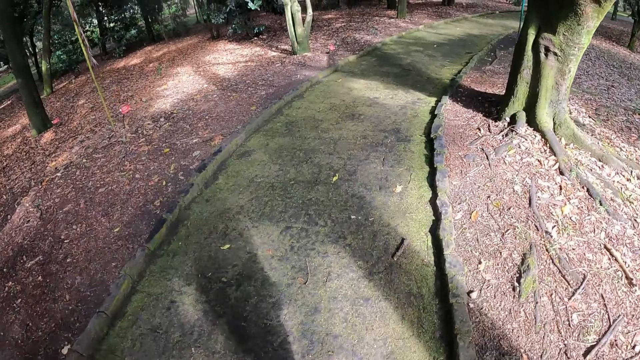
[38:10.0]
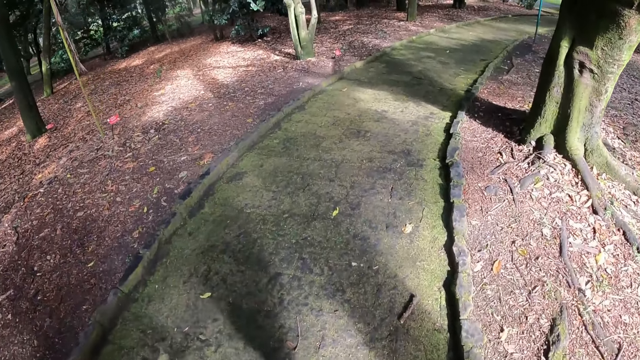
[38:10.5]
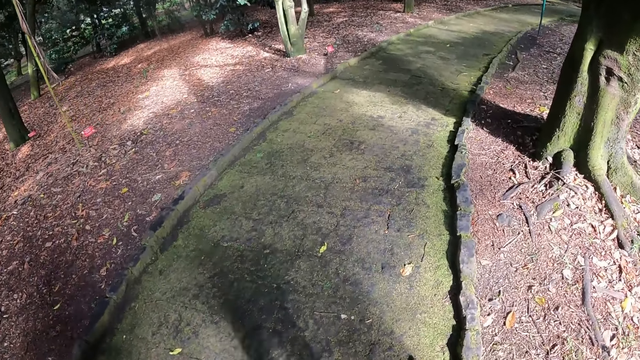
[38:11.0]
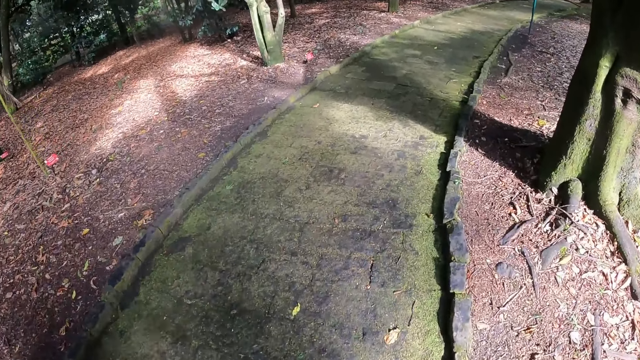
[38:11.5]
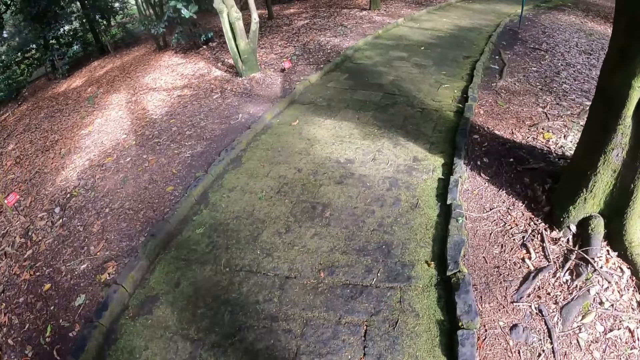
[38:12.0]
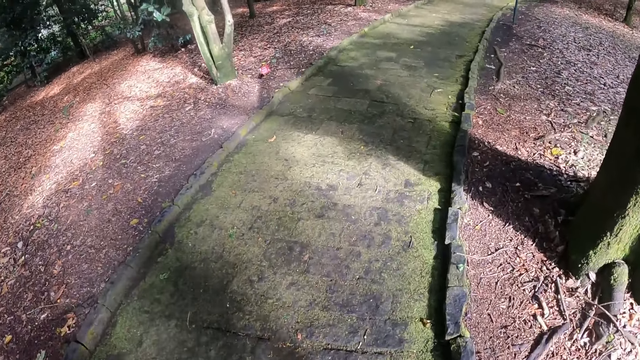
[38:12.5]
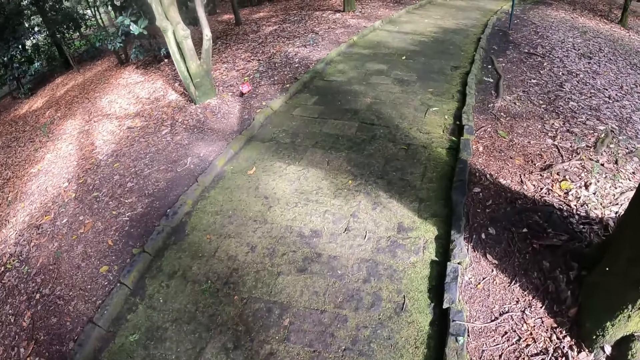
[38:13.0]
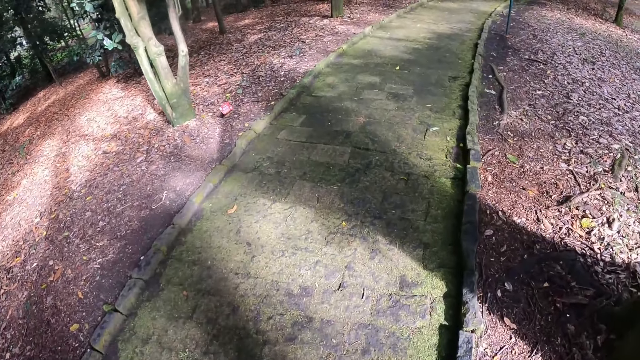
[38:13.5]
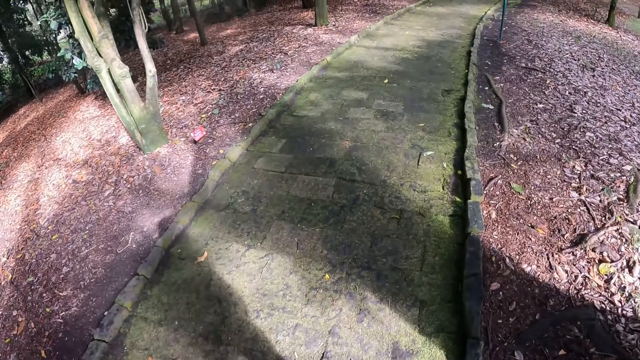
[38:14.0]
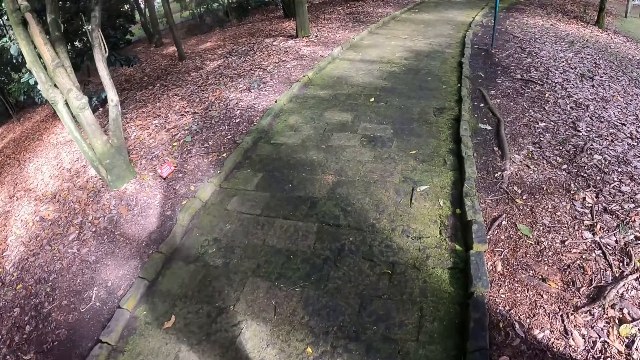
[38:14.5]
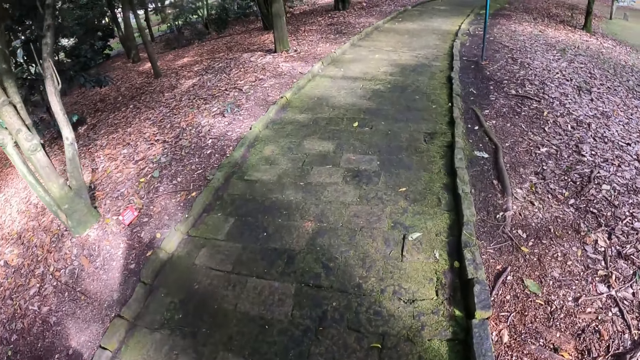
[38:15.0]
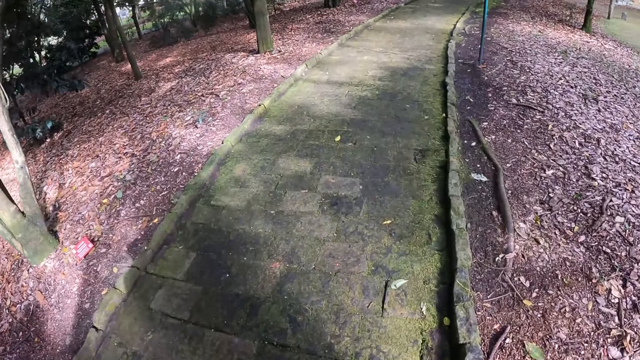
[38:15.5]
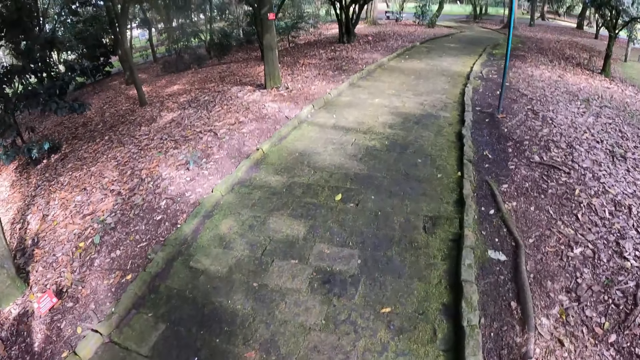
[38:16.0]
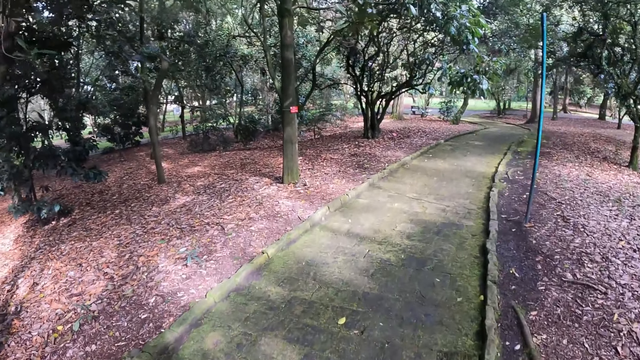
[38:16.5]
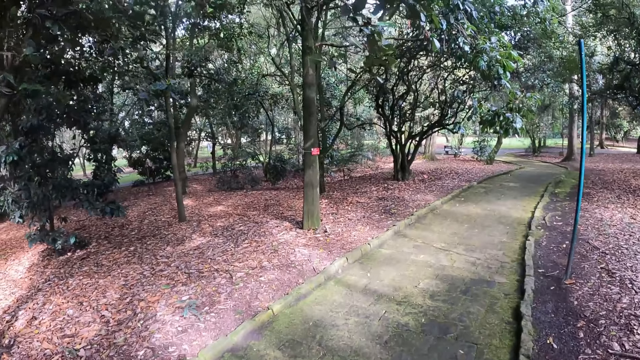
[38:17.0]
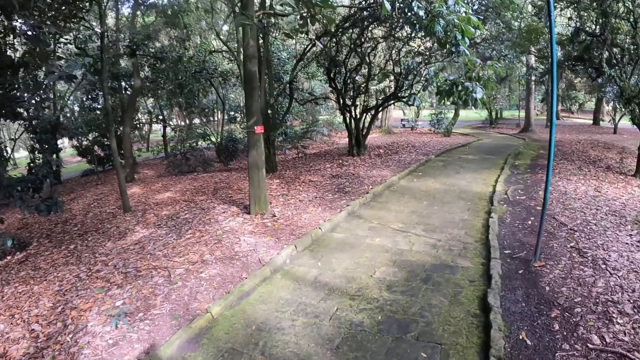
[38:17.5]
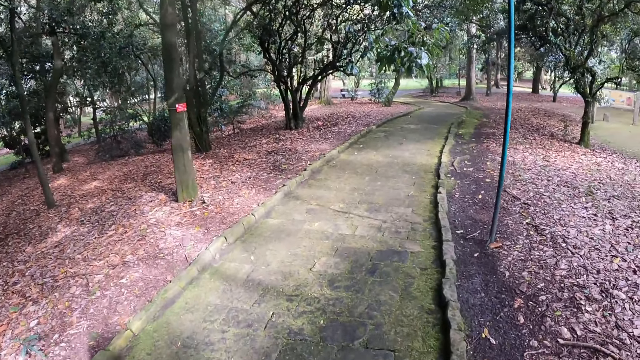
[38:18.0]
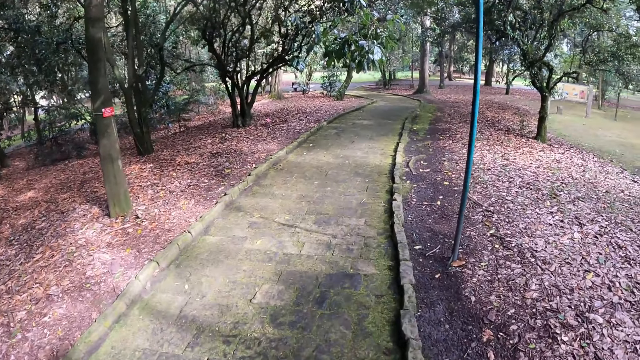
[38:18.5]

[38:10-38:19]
The camera wearer looks at the roots of the tree. They look at the dry leaves on the ground.

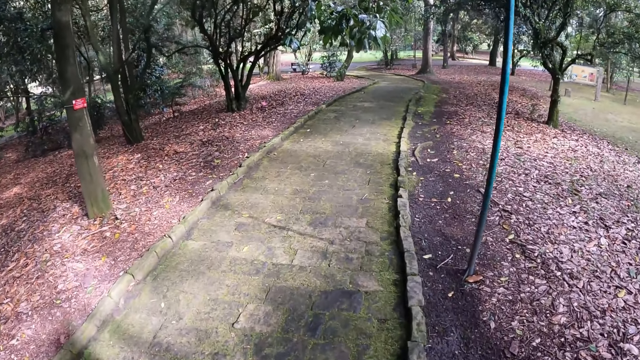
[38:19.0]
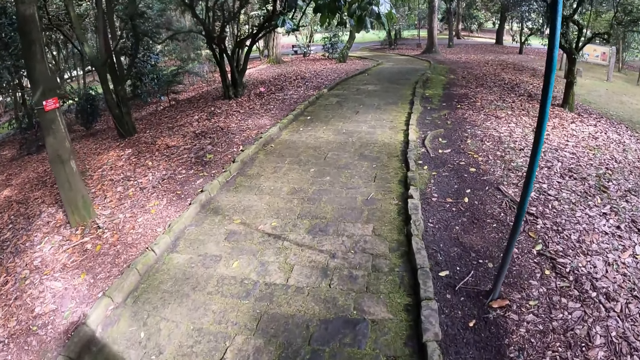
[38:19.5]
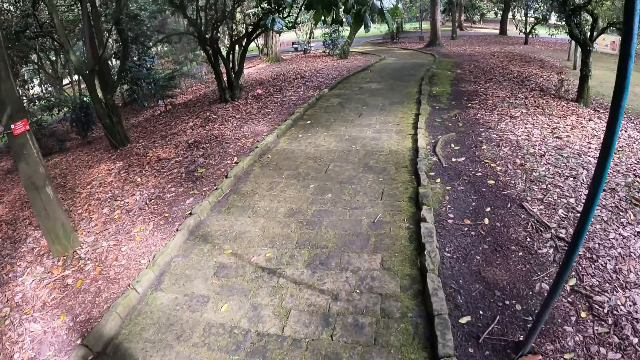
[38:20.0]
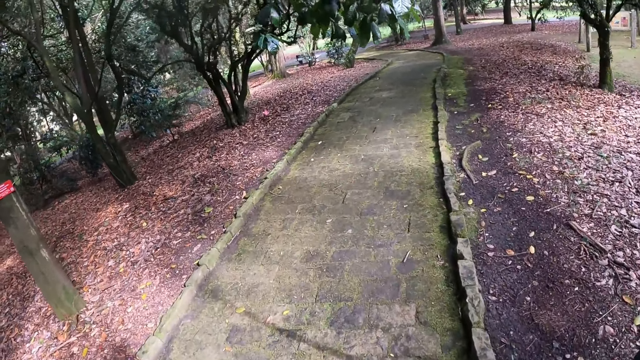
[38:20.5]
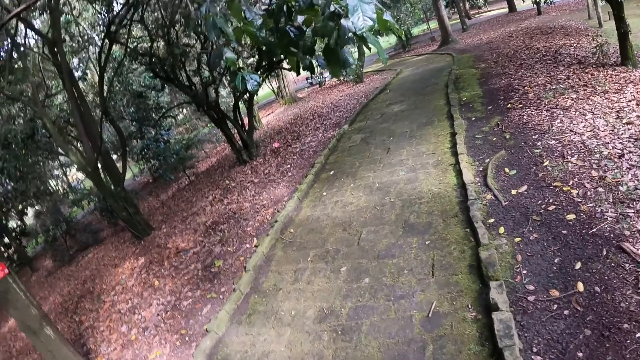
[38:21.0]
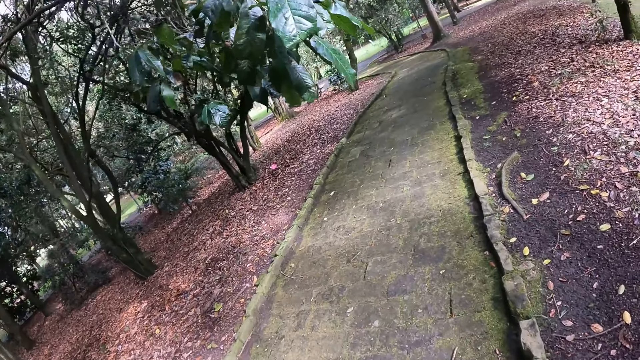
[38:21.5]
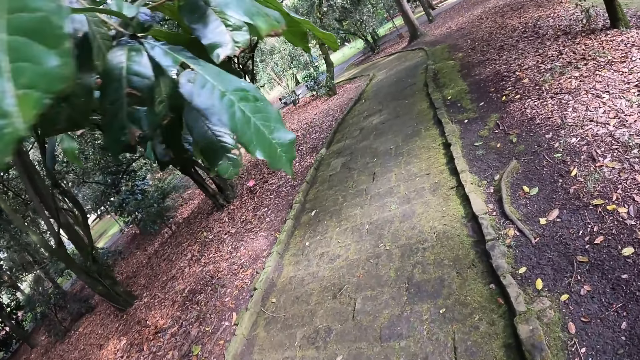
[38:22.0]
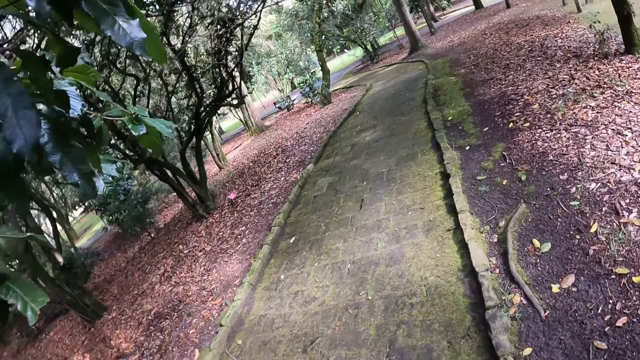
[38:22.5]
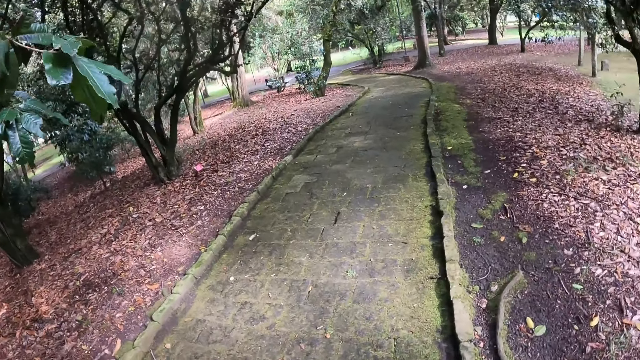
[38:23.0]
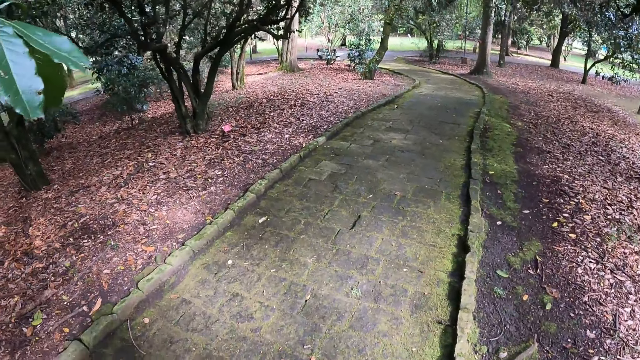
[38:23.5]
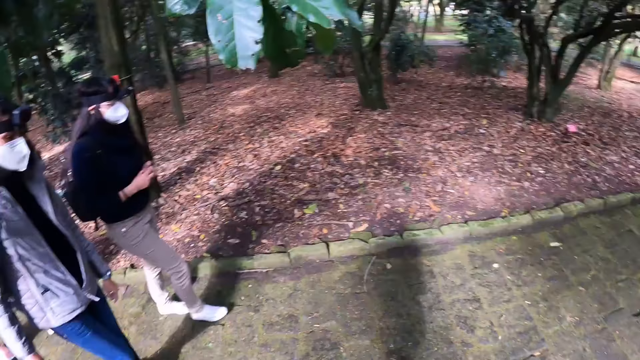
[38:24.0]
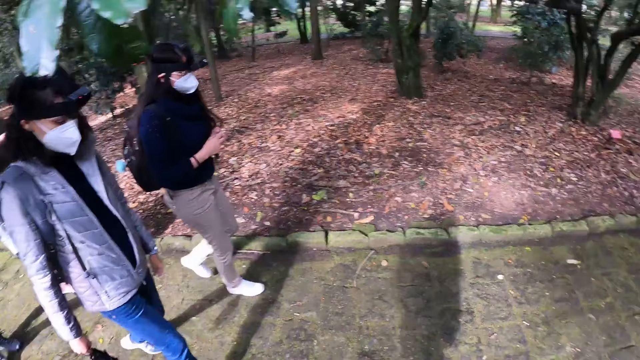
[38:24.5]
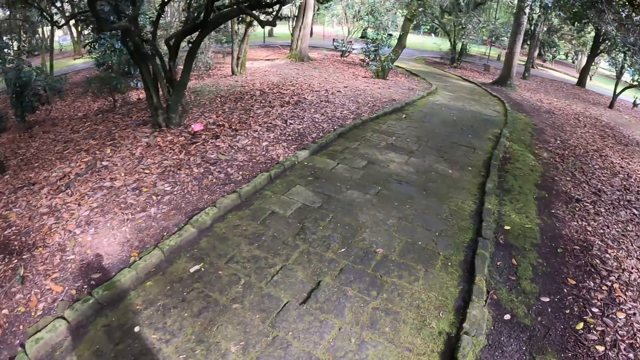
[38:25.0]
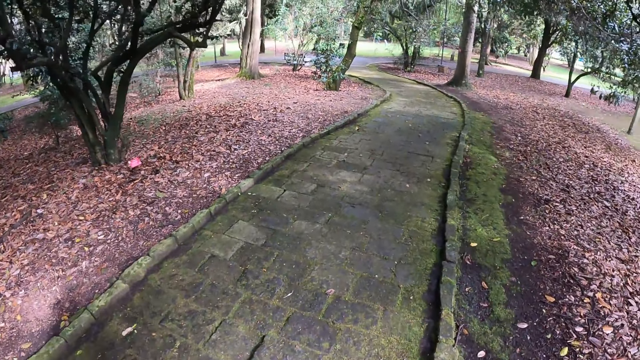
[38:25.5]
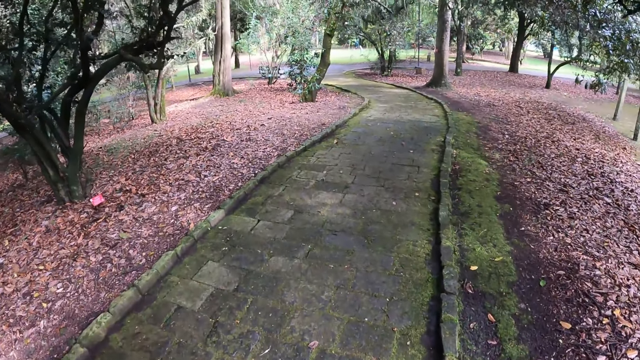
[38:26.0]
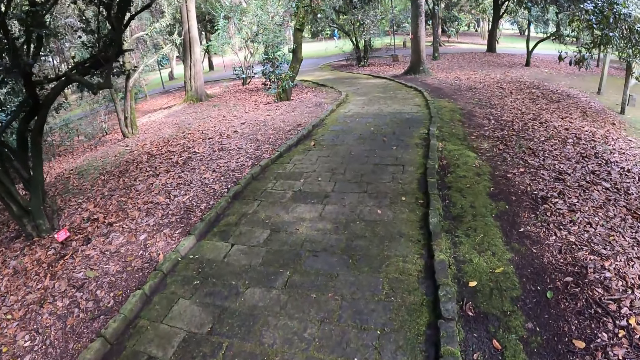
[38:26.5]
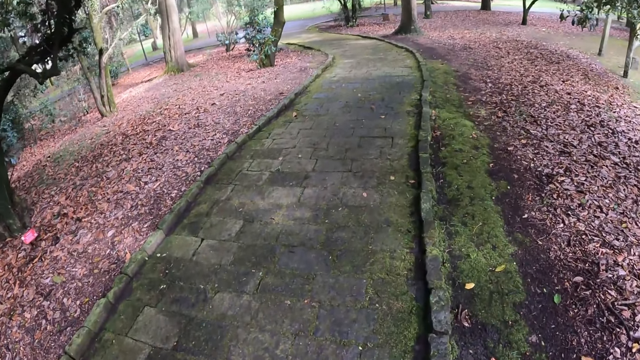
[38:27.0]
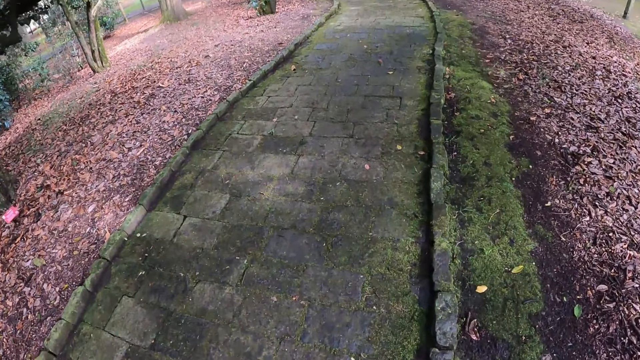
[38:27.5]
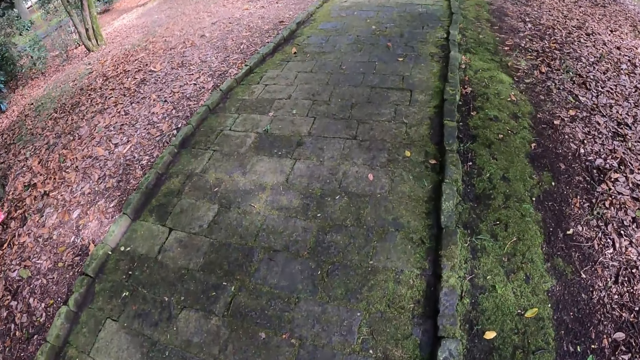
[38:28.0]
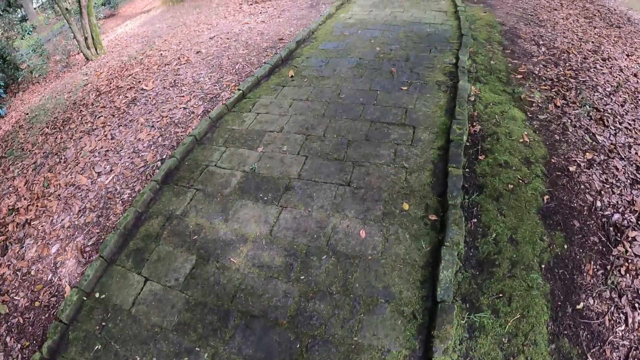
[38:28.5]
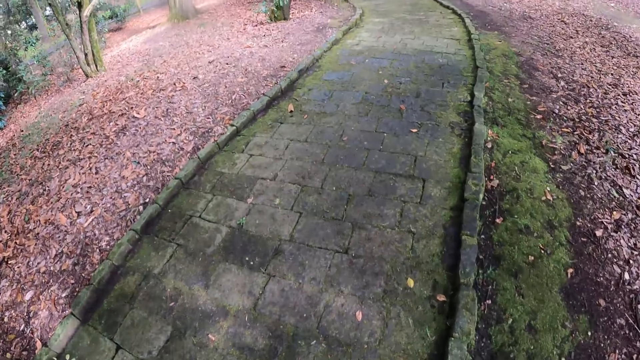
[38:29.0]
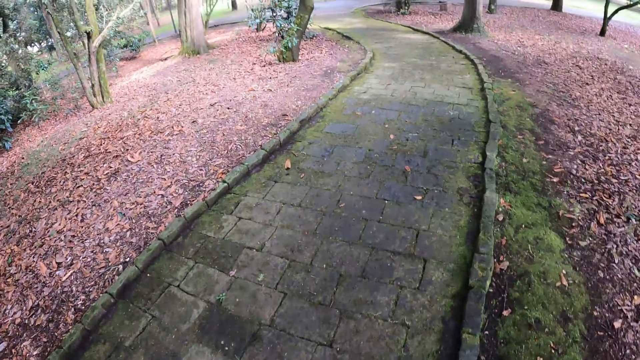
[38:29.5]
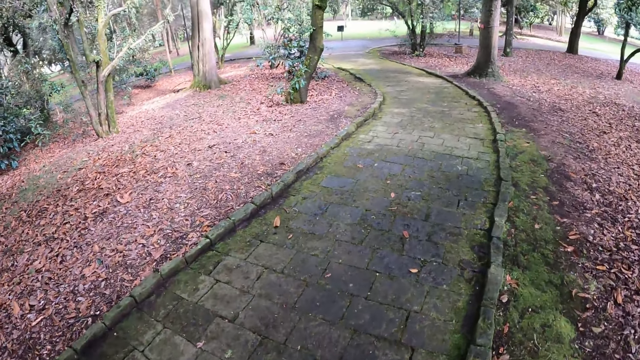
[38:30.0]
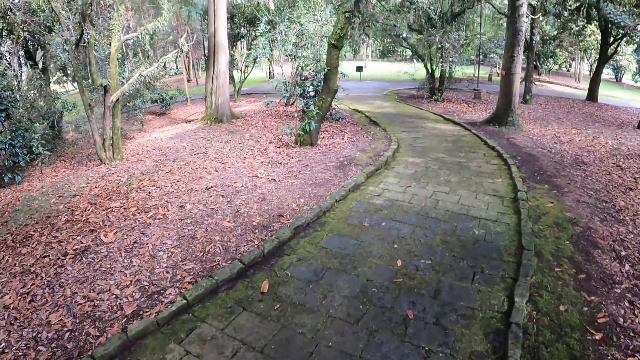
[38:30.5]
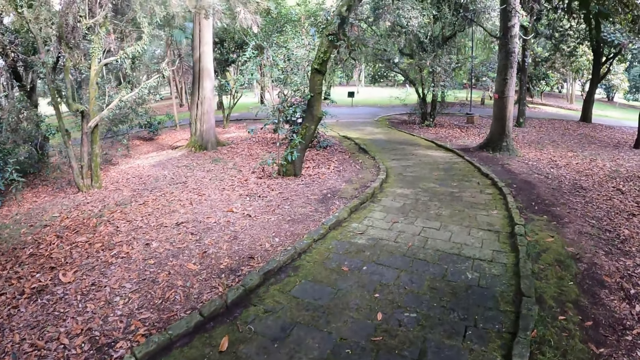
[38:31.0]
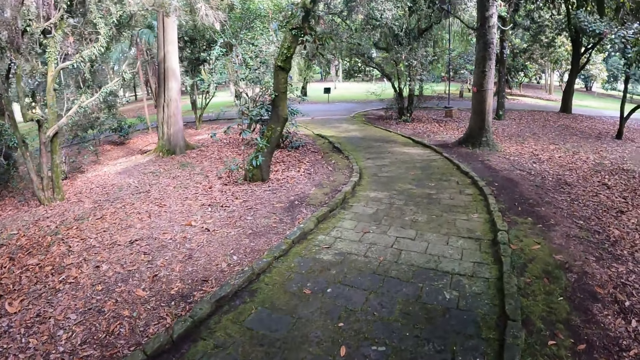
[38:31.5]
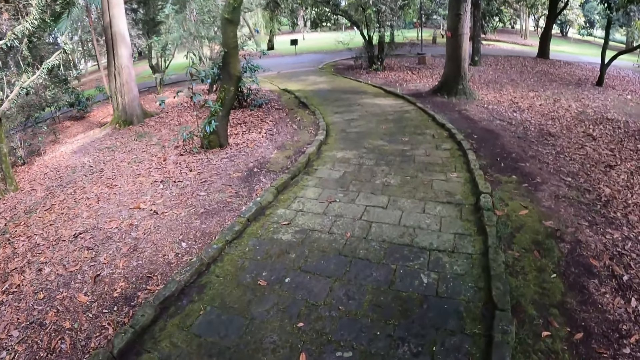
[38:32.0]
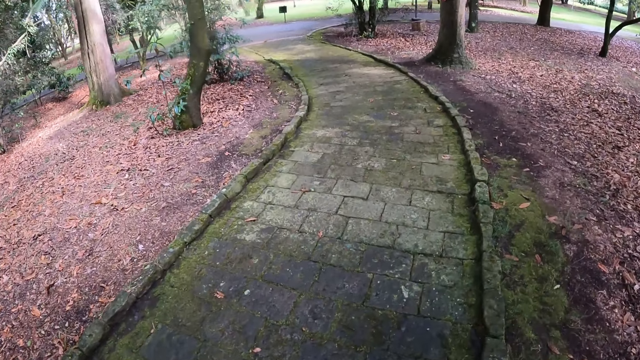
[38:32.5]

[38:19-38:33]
The camera wearer looks at the labeling on the tree. They look on the pathway. They look around.
